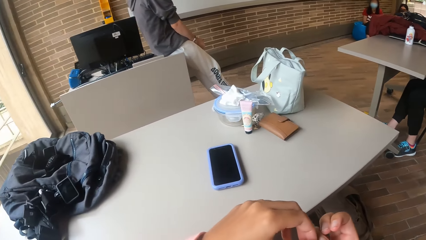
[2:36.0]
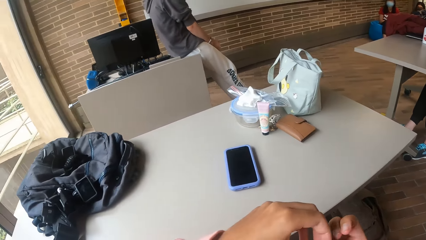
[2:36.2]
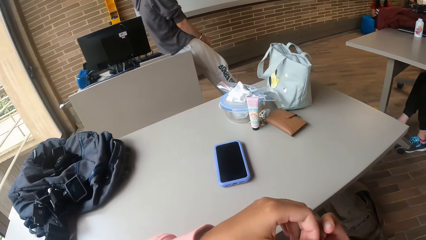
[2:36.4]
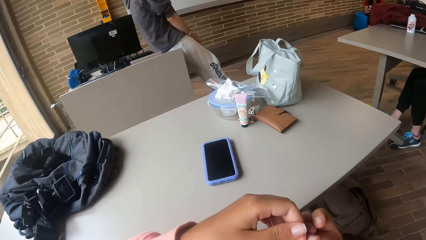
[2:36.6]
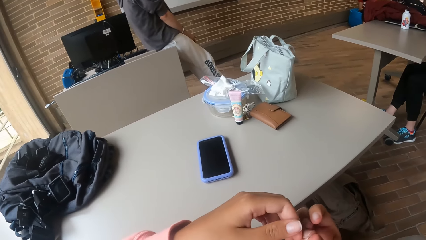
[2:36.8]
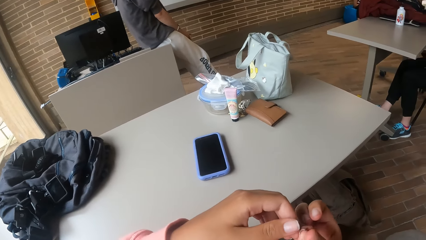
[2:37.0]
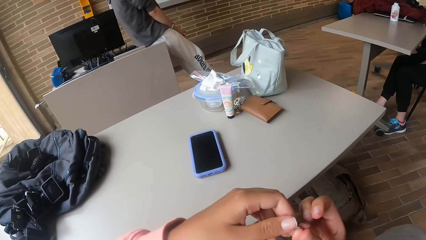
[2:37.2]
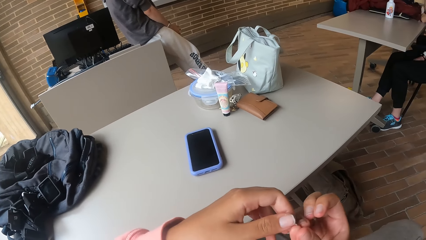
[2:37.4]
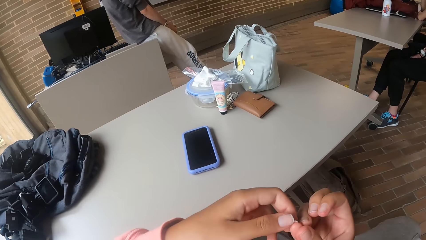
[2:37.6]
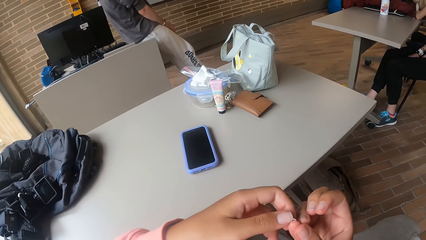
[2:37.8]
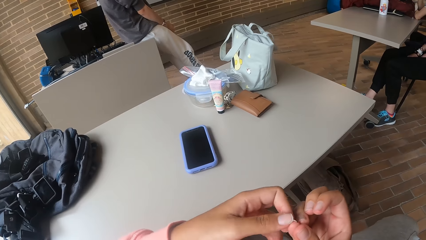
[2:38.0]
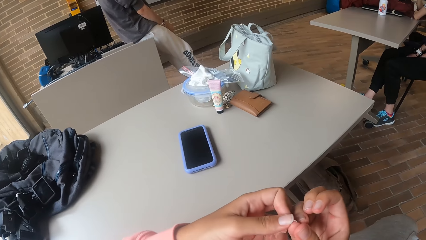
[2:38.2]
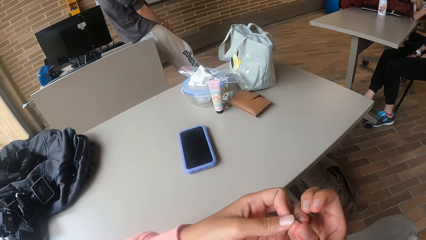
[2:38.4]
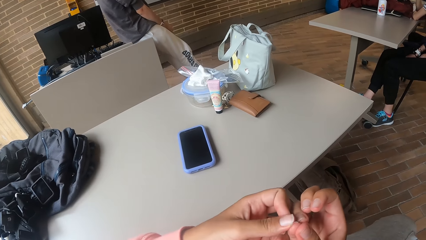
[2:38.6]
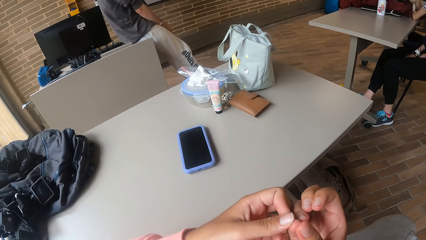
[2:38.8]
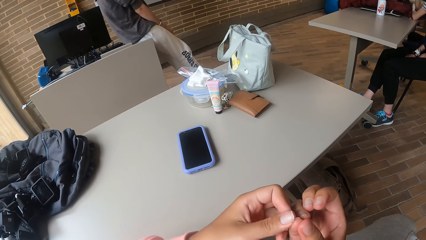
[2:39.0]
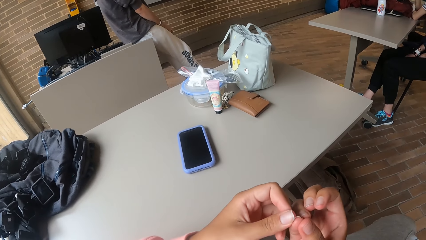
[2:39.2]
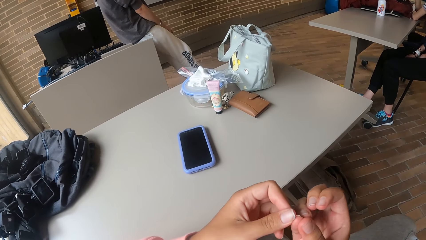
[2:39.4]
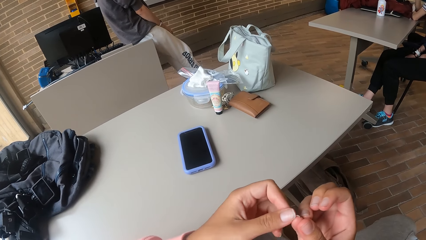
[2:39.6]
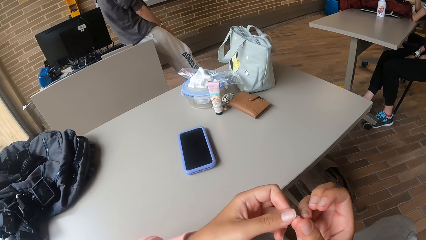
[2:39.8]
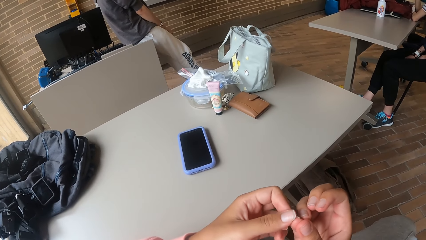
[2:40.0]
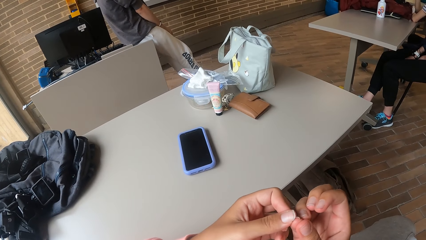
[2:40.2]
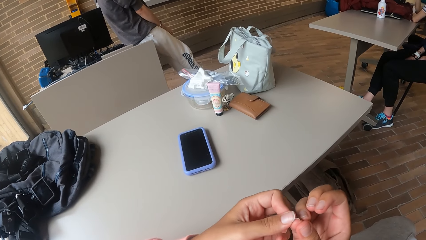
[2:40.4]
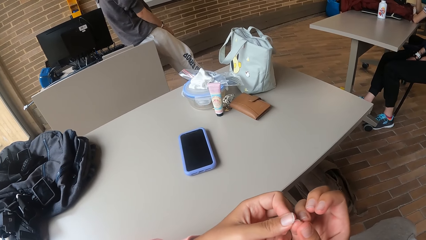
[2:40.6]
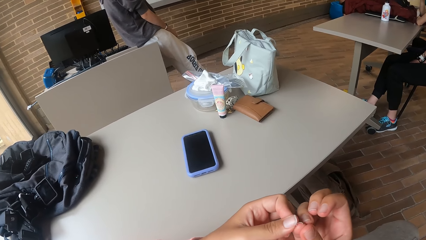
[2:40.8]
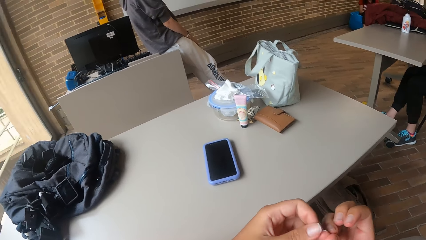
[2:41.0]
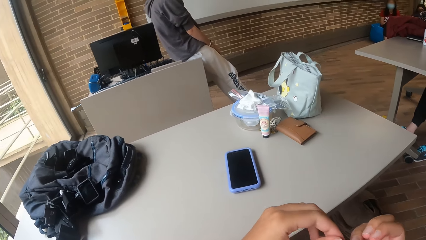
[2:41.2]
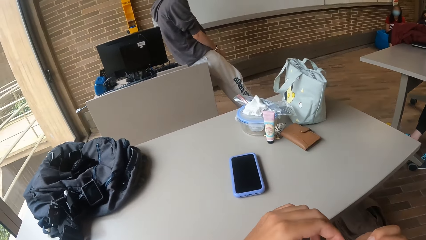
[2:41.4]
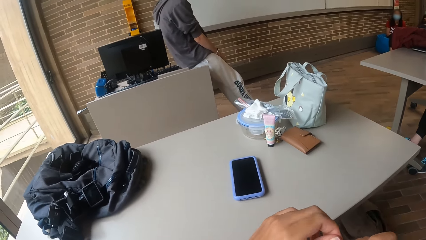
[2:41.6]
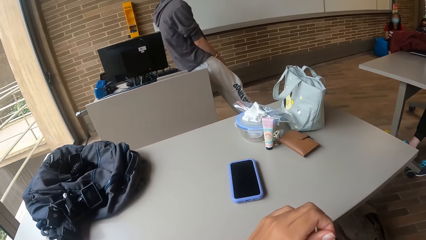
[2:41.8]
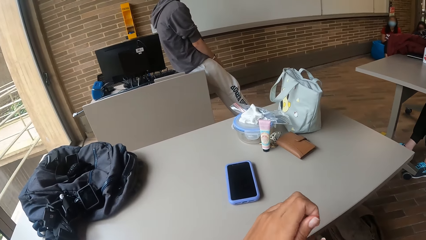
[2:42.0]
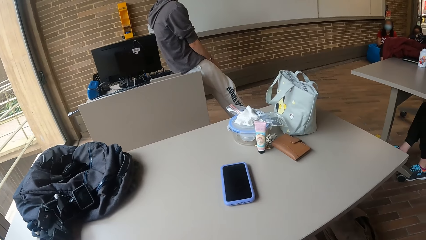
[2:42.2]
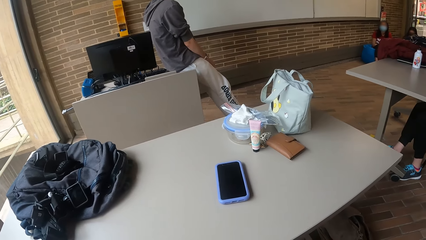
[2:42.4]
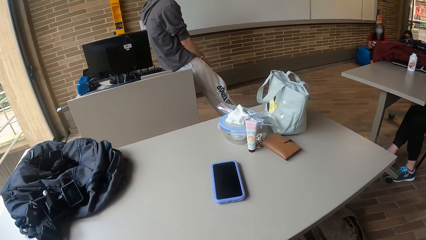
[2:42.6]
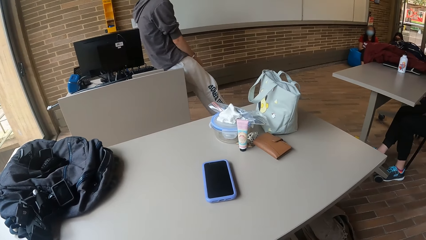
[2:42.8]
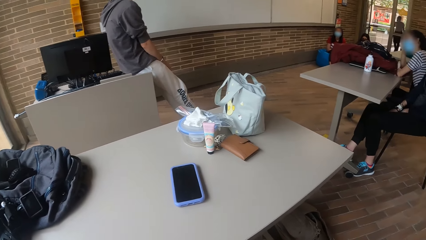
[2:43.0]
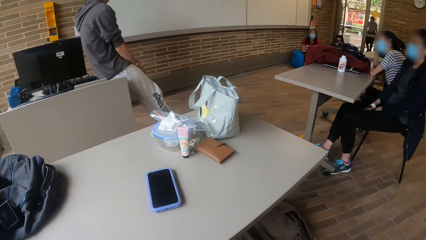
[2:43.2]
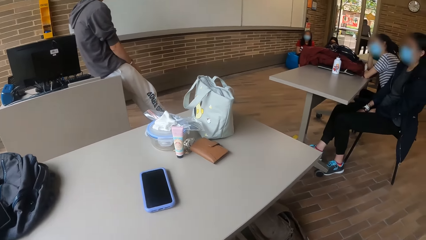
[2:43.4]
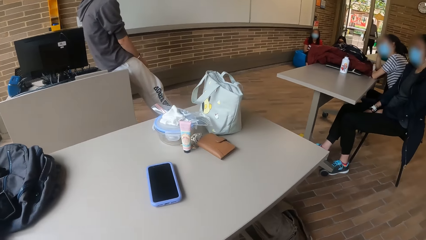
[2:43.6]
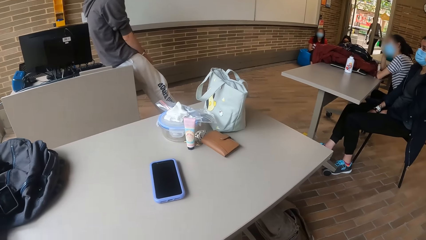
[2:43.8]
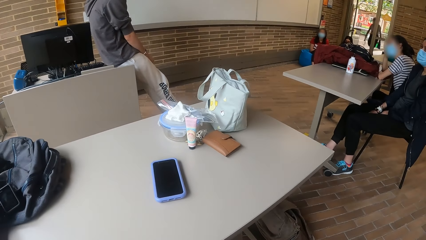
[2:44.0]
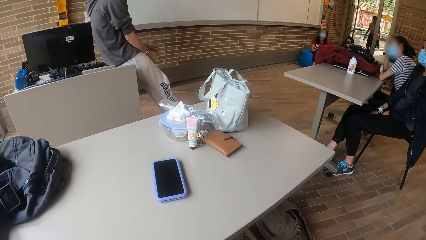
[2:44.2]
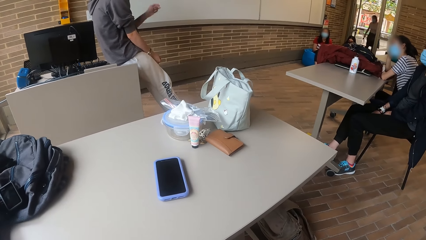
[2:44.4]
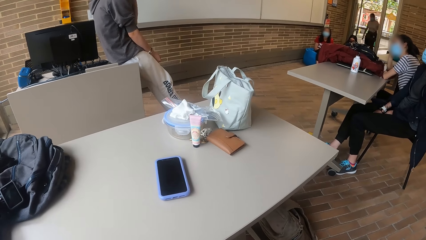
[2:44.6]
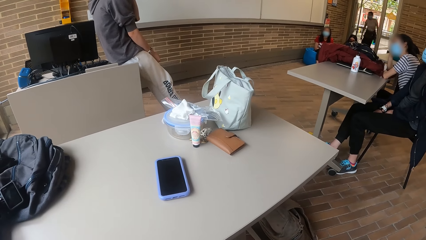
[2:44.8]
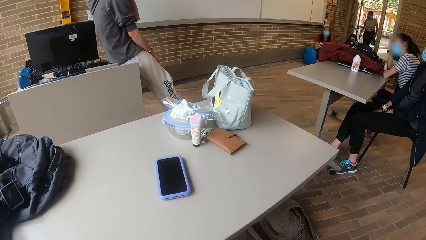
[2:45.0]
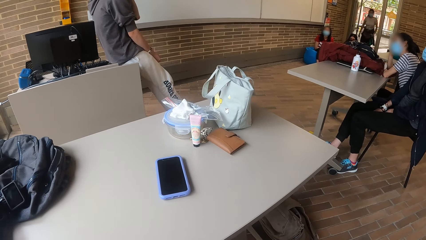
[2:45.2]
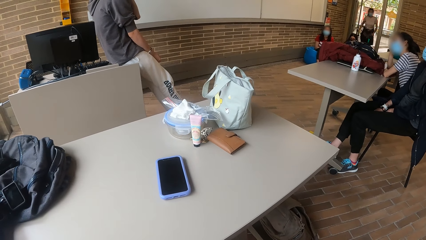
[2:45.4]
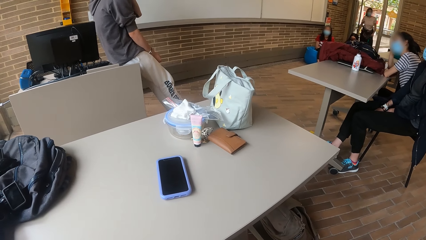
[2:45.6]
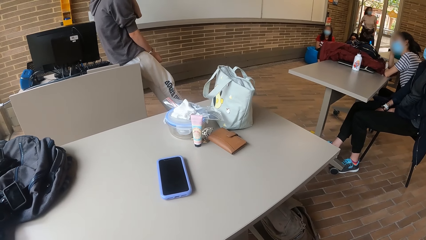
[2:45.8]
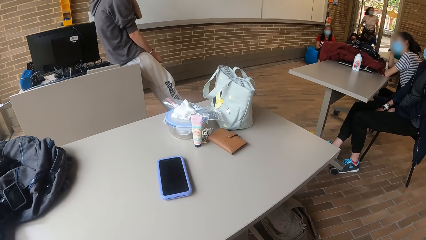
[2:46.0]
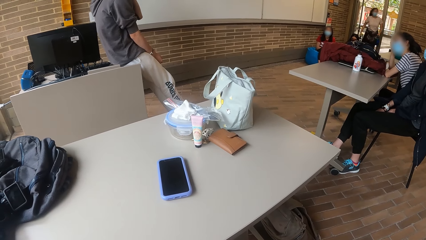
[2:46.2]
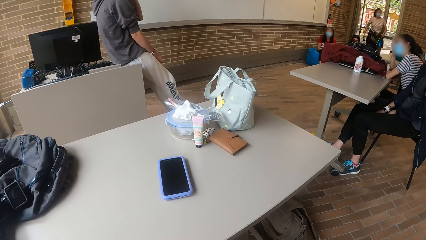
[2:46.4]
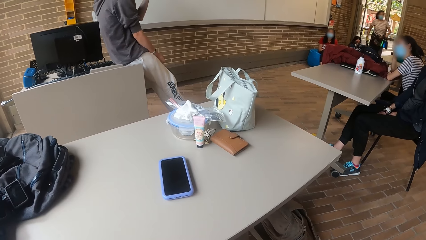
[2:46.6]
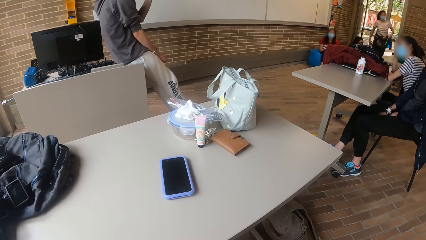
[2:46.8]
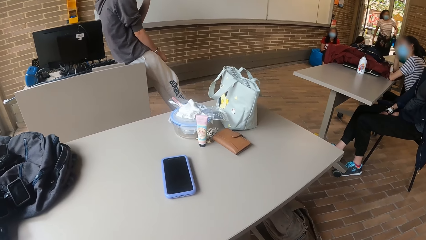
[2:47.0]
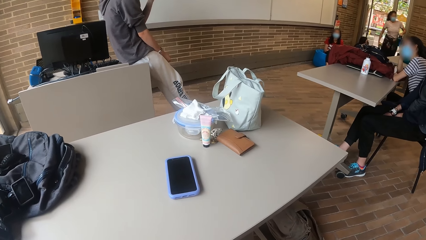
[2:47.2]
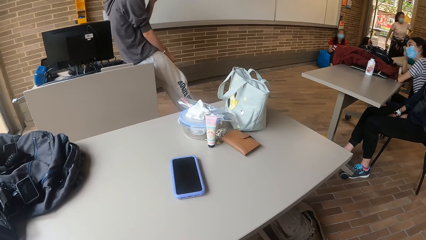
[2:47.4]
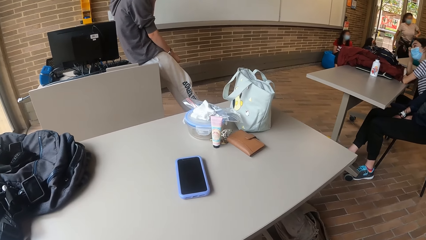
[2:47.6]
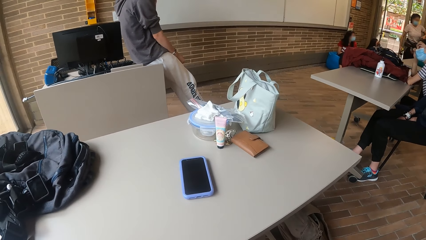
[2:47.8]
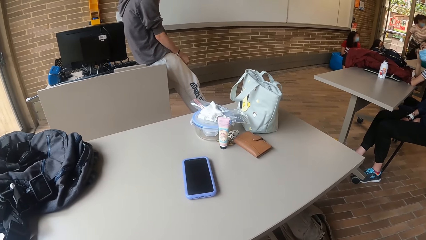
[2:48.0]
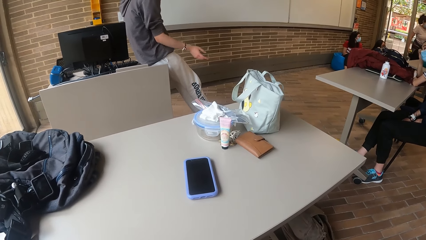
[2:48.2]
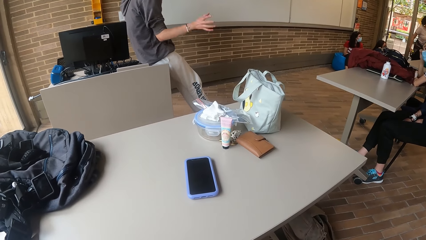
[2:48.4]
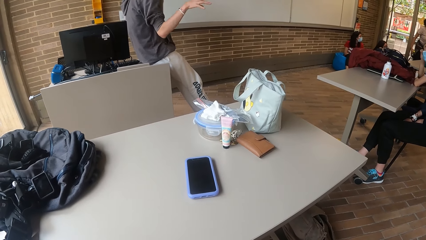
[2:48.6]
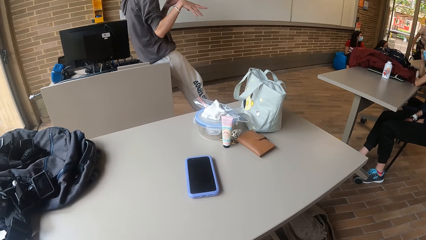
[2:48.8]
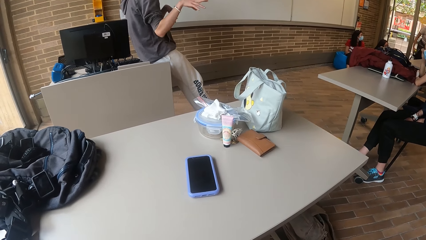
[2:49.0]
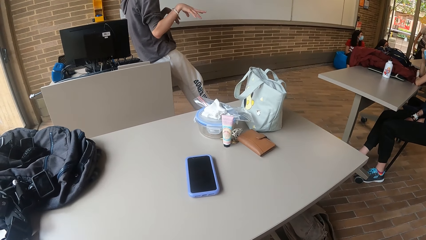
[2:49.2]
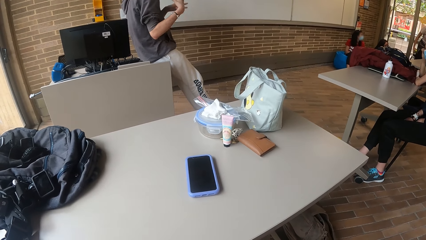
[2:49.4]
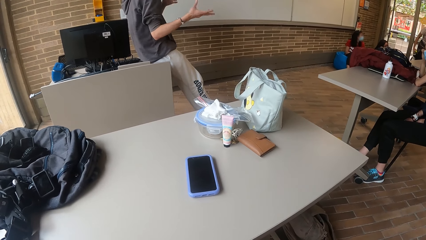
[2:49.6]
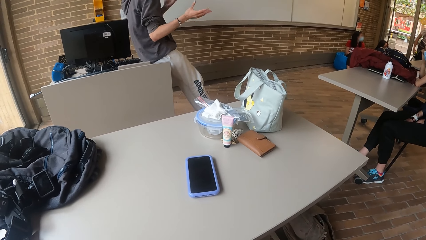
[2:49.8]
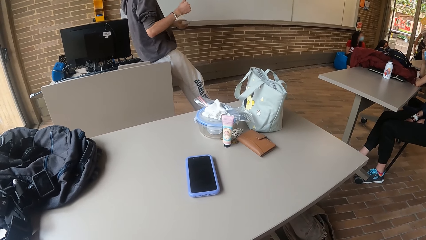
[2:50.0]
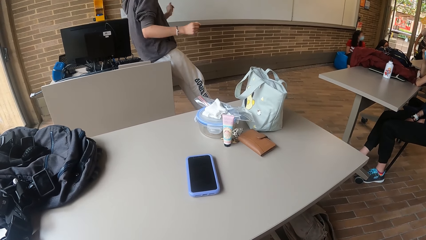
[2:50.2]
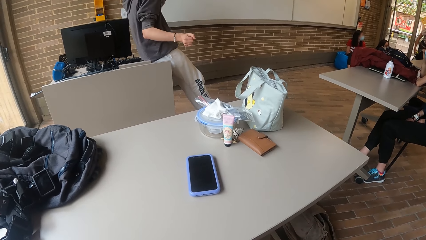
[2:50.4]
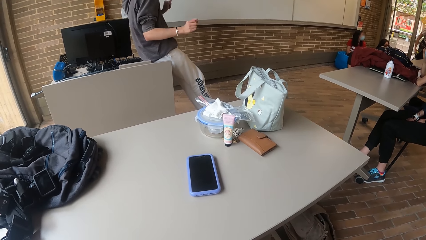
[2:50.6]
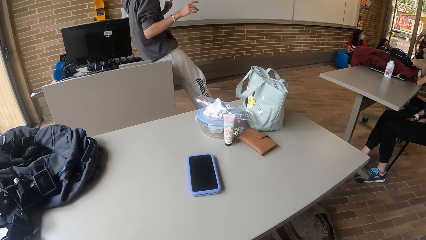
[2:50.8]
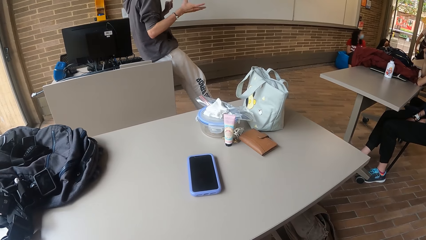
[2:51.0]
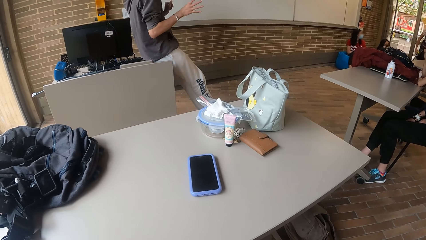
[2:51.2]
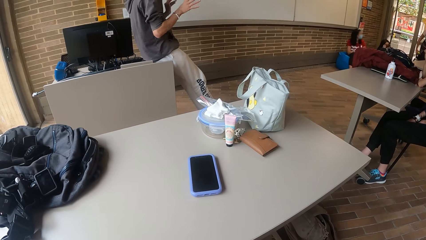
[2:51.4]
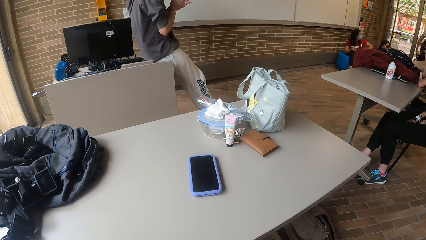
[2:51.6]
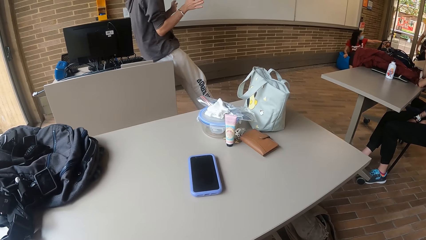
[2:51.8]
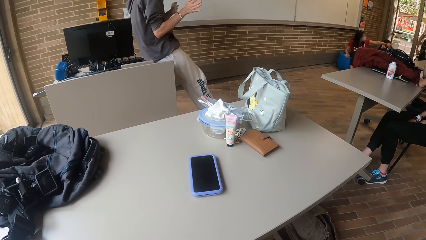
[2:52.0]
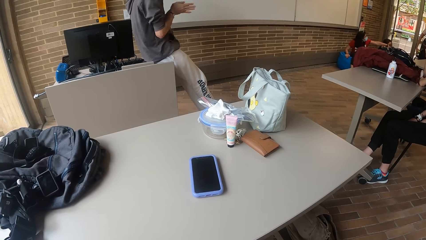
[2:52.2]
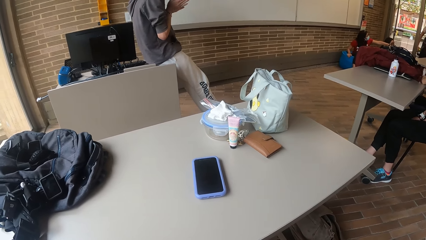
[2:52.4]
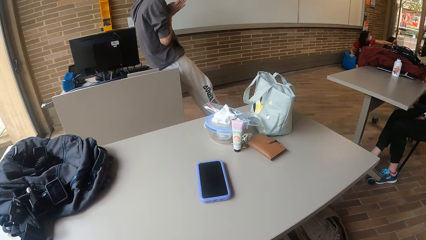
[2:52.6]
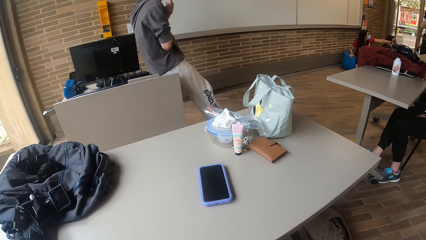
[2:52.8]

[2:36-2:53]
A woman enters a classroom.
